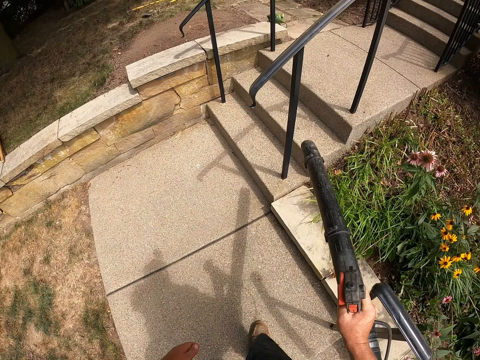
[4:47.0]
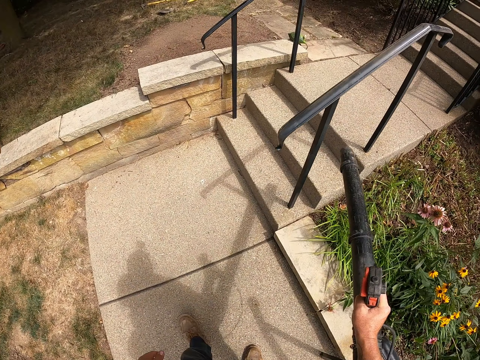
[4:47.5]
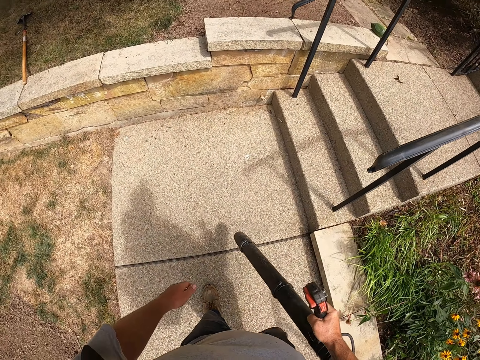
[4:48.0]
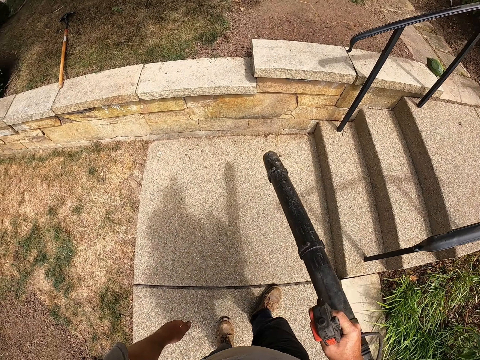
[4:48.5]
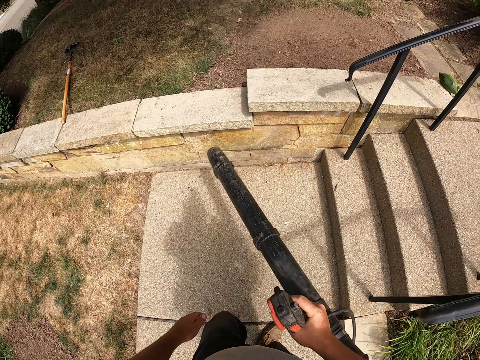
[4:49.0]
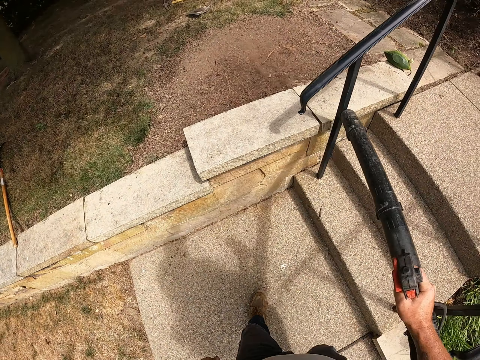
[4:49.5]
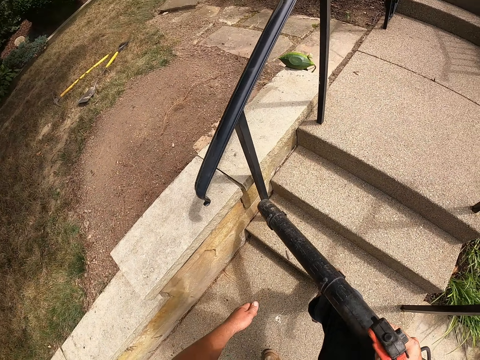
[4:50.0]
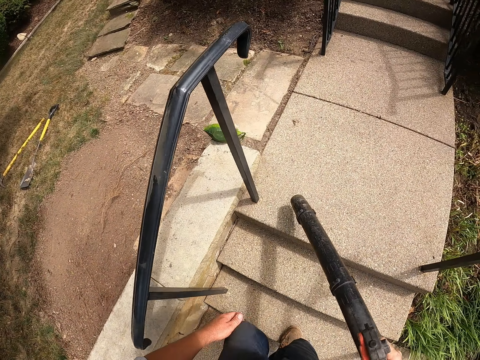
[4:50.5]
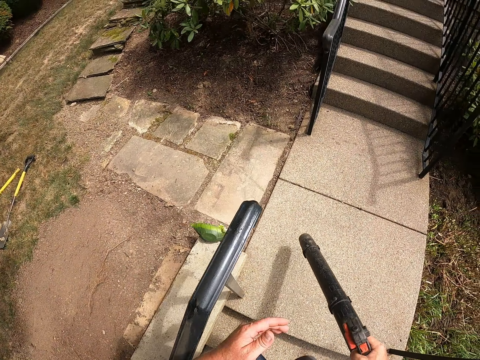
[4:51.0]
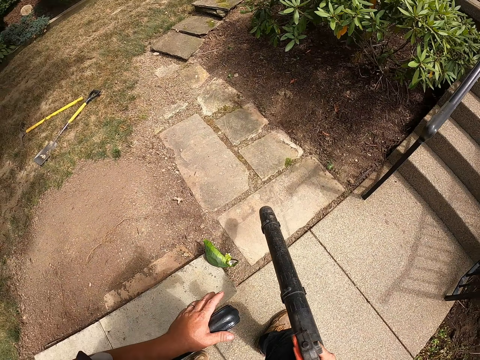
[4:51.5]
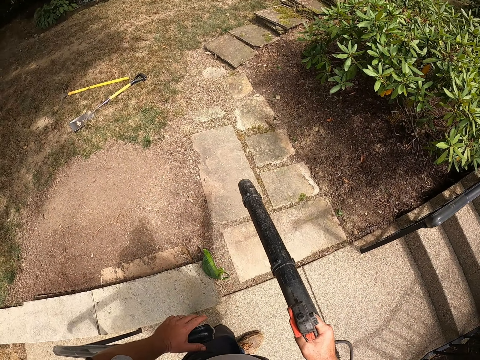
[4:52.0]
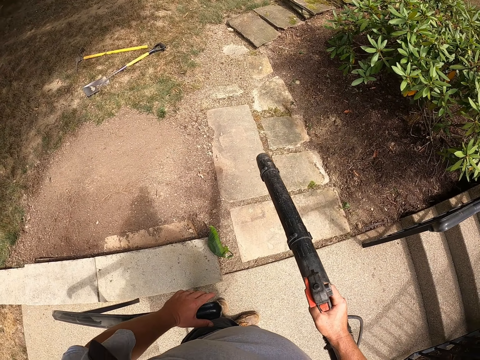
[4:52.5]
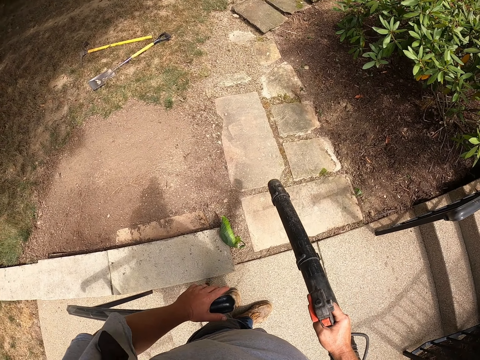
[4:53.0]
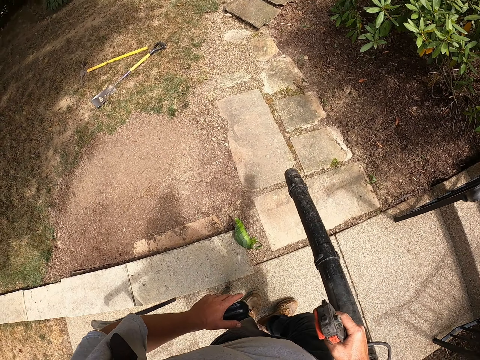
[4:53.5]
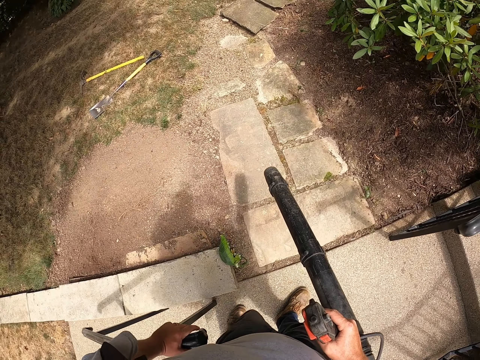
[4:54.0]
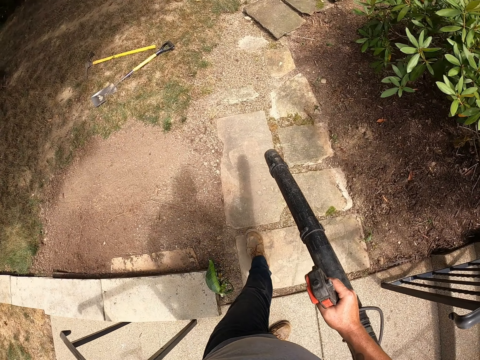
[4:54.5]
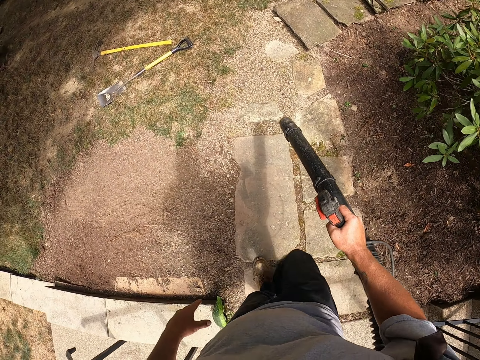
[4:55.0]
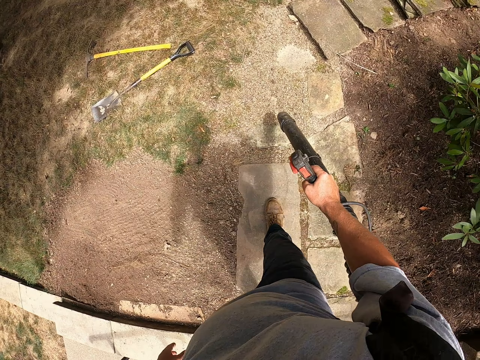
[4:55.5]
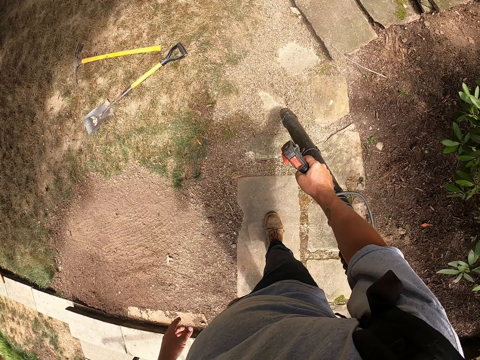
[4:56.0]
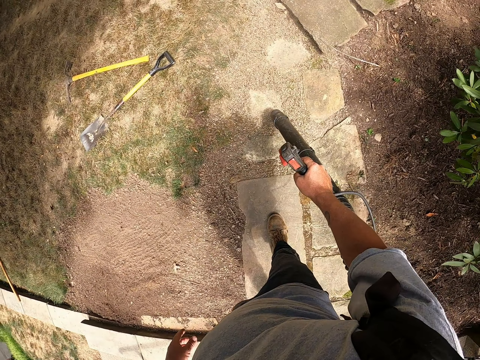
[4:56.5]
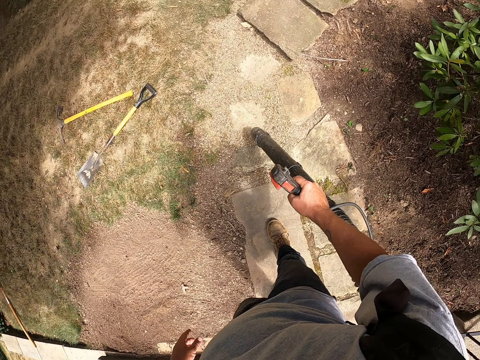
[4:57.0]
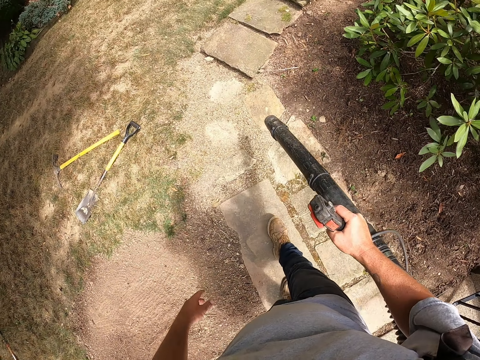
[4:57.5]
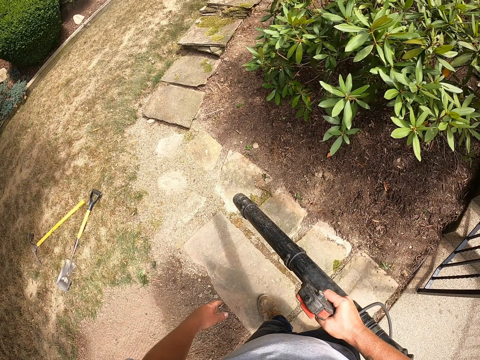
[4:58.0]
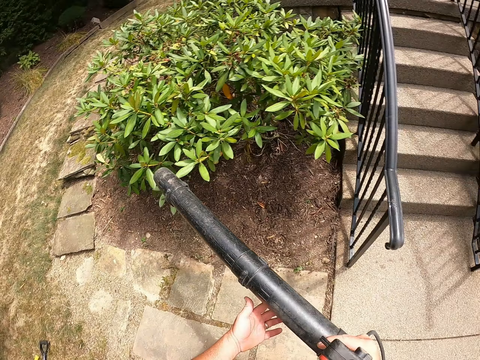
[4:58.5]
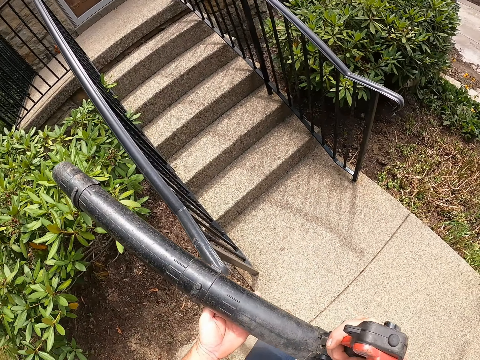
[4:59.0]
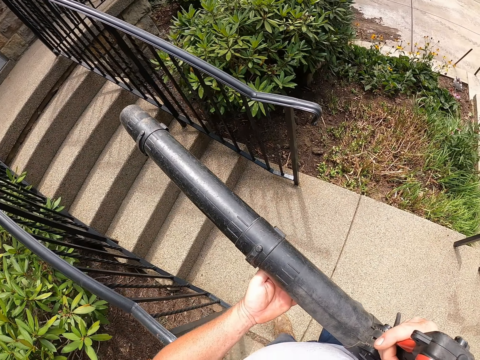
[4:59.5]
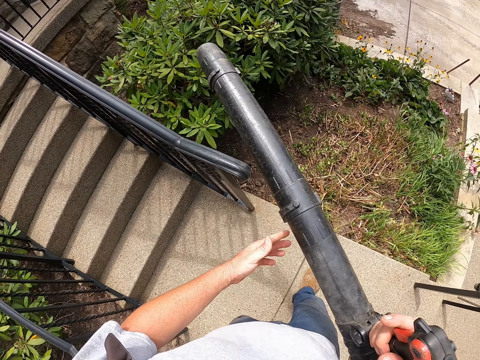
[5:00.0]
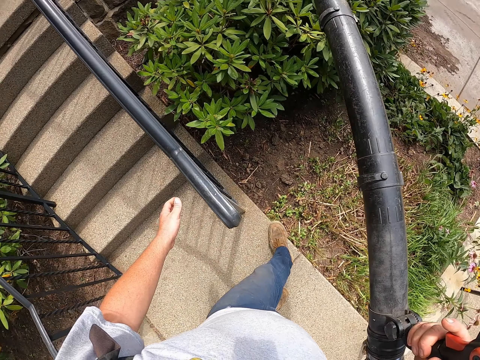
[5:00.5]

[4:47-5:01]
The camera wearer blows dirt on the ground. They hold the staircase railing with the left hand. They walk around the compound. They blow leaves on the grass. They blow dirt on the ground. They walk around the compound.

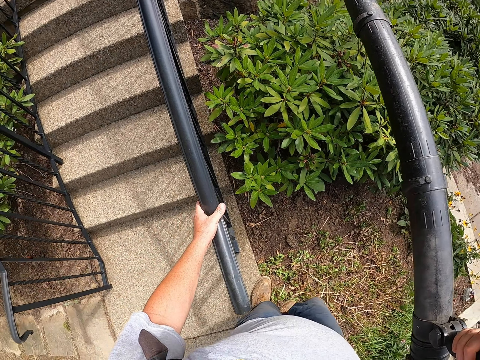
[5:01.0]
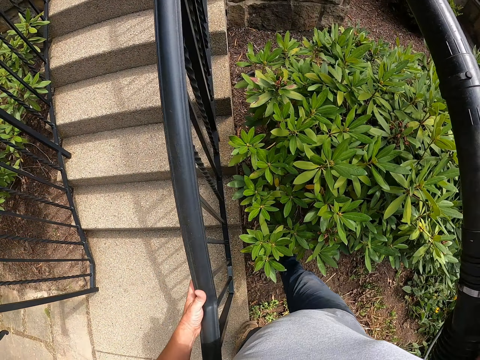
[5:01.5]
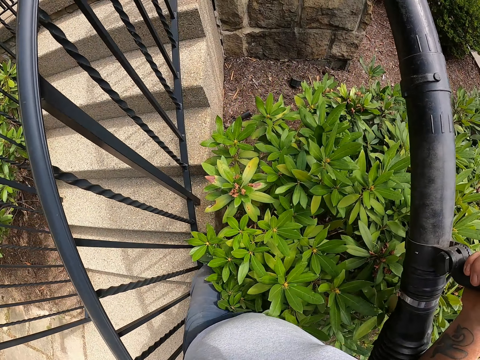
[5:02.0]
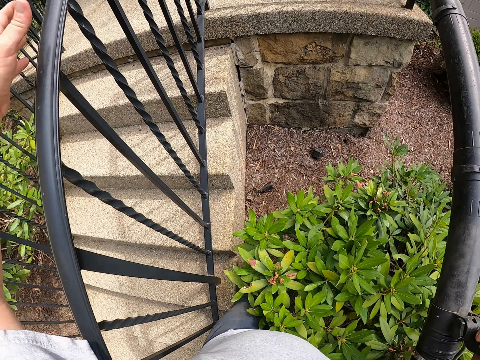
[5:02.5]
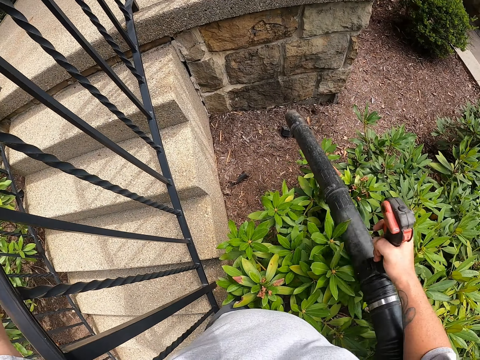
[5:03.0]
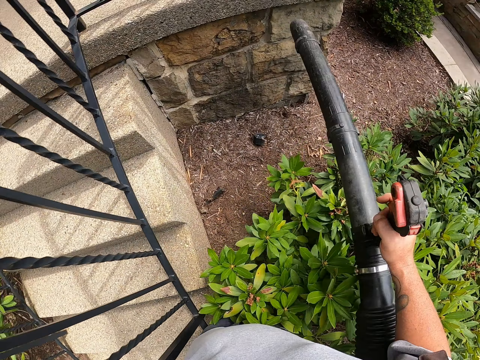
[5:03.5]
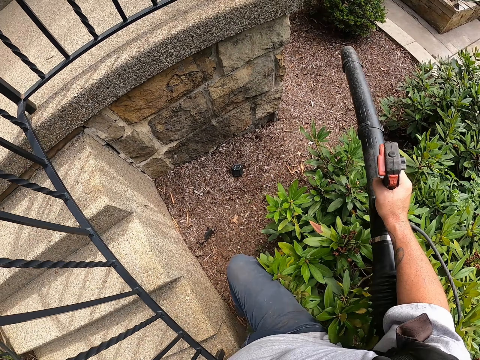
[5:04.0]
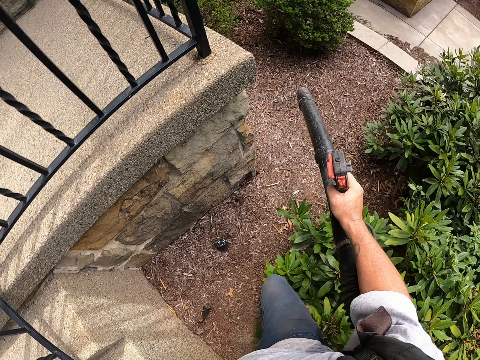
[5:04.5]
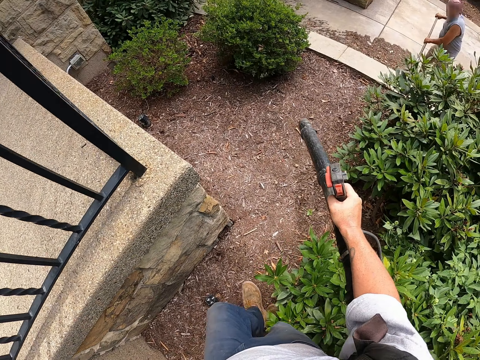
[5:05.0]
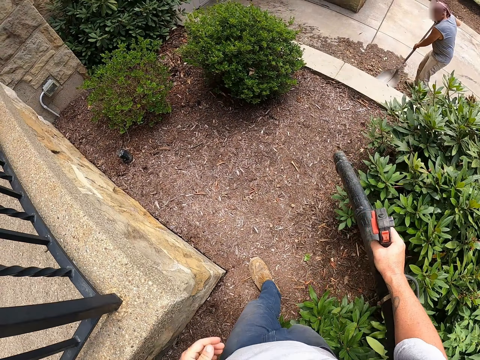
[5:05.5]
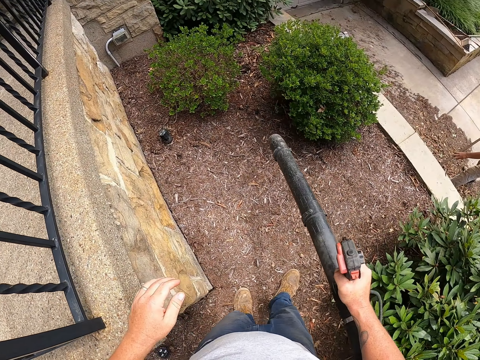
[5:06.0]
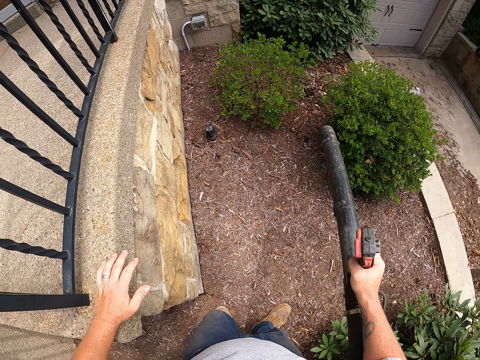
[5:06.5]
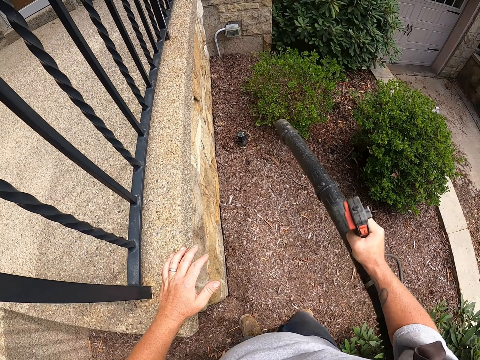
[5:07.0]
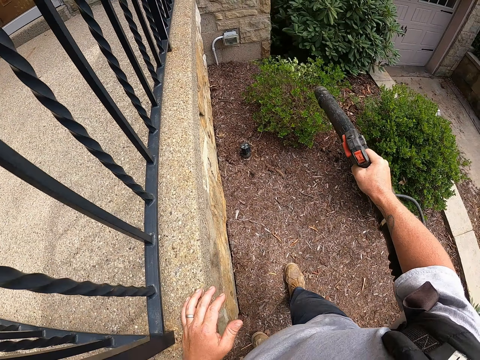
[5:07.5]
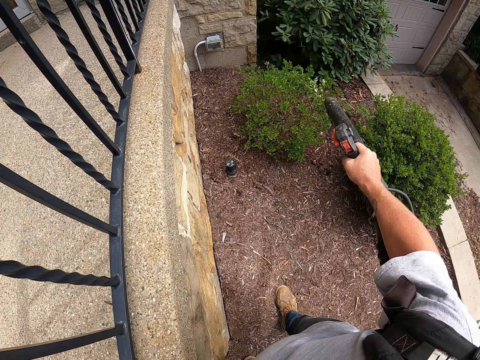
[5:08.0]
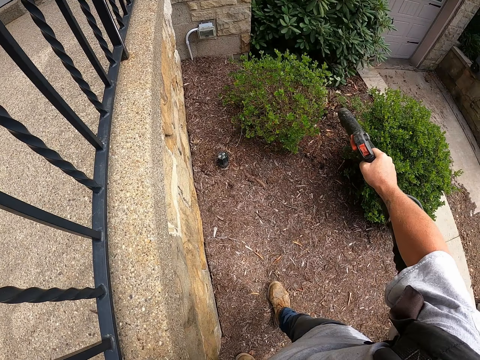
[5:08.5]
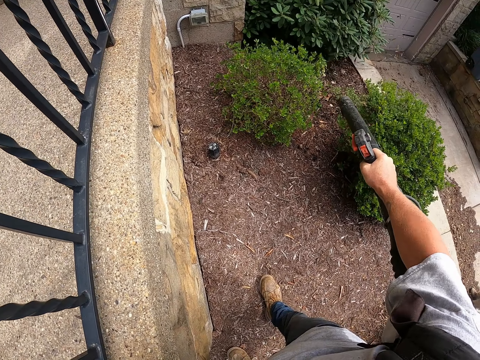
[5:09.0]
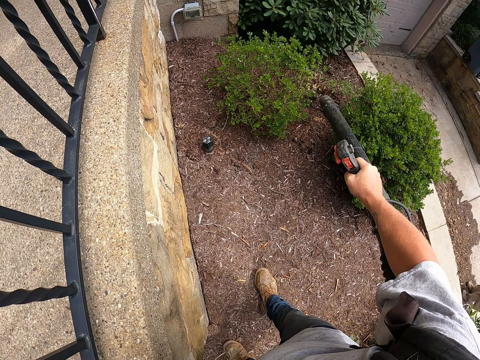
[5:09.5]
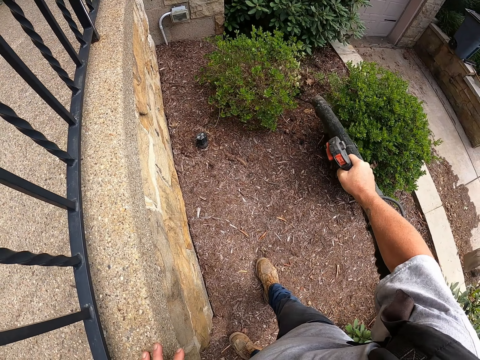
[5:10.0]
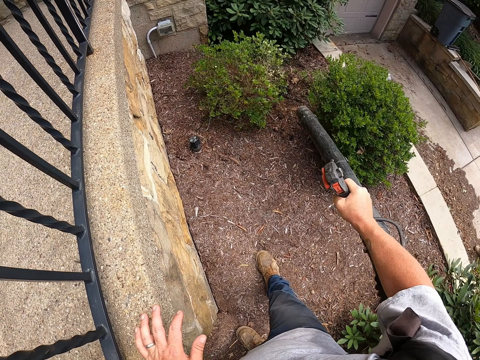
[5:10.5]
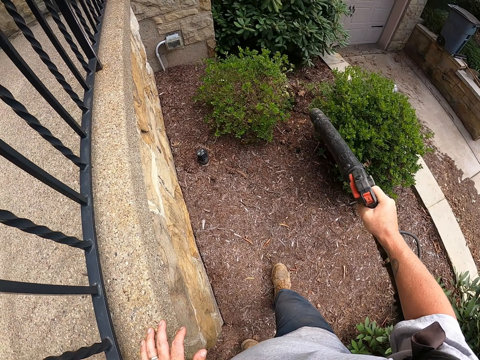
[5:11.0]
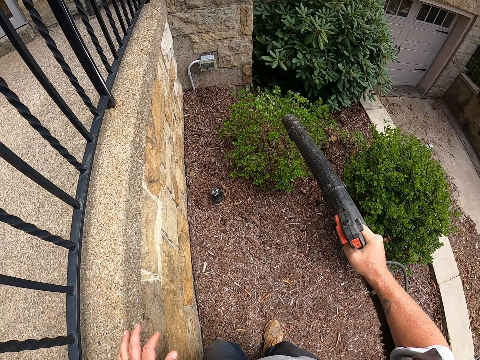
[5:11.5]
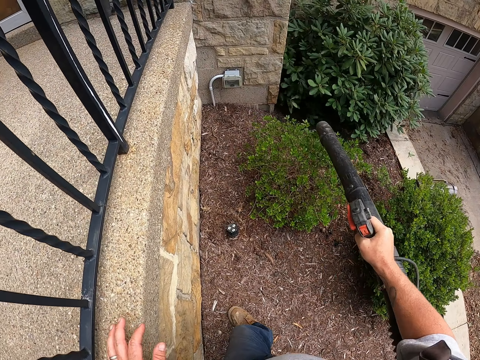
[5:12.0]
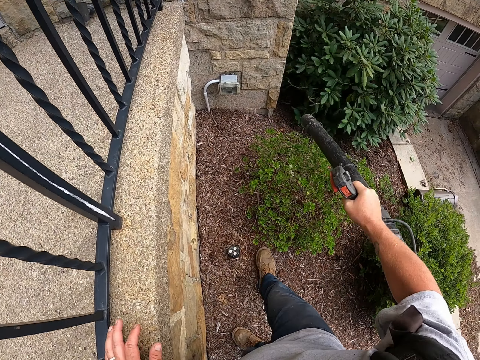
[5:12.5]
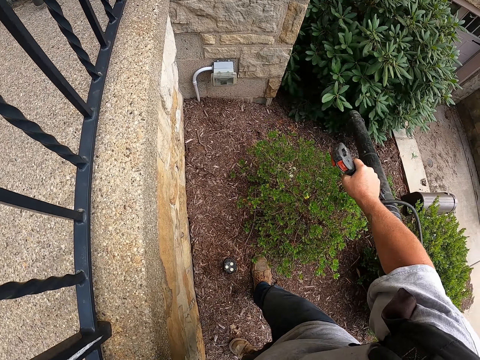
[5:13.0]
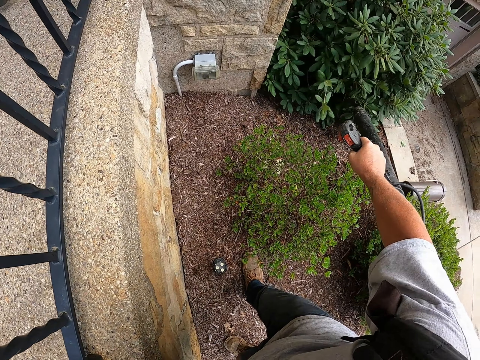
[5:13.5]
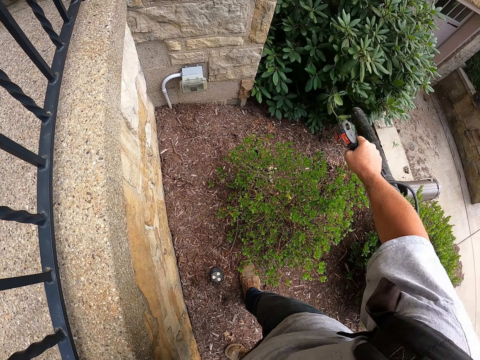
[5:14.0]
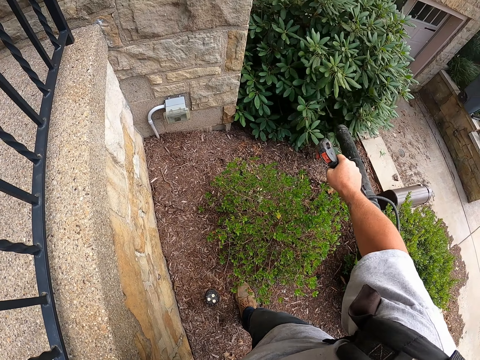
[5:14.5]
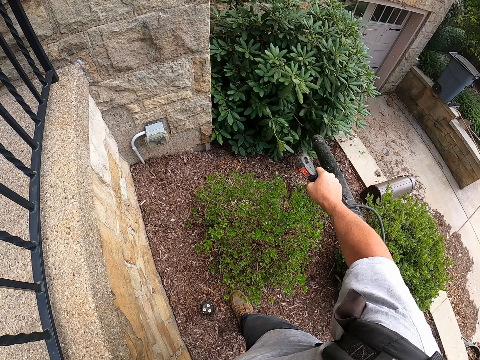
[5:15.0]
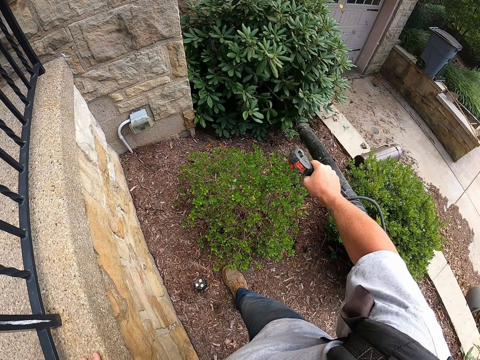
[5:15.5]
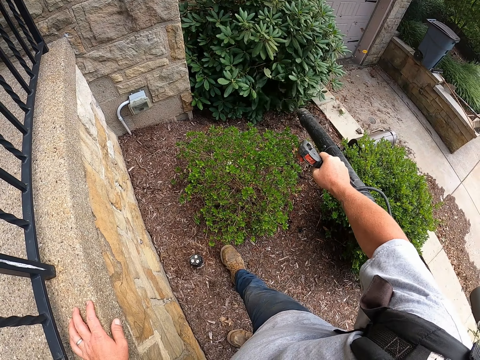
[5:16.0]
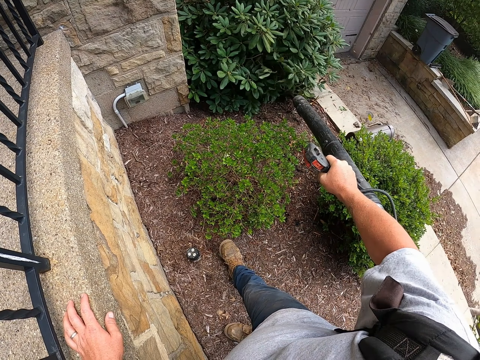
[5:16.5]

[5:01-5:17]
The camera wearer holds the staircase railing with the left hand. He walks along the bush. He holds on the wall with his left hand. He blows dirt on the ground along the bush. He walks around the compound. He blows dirt on the shrubs.
